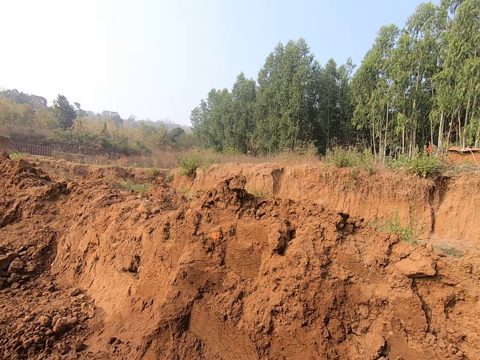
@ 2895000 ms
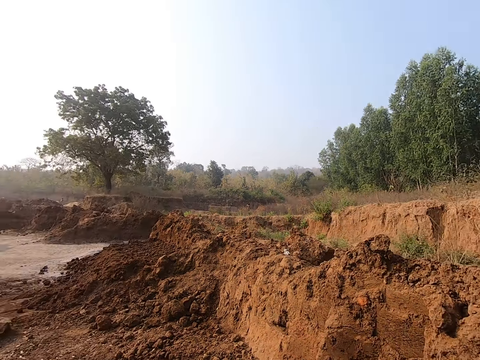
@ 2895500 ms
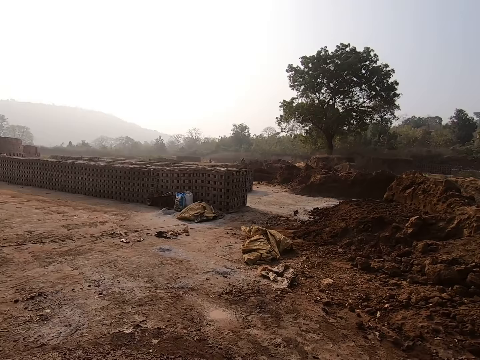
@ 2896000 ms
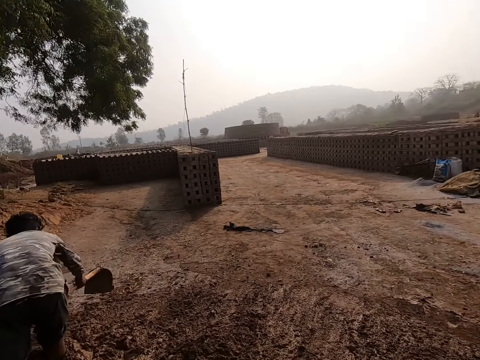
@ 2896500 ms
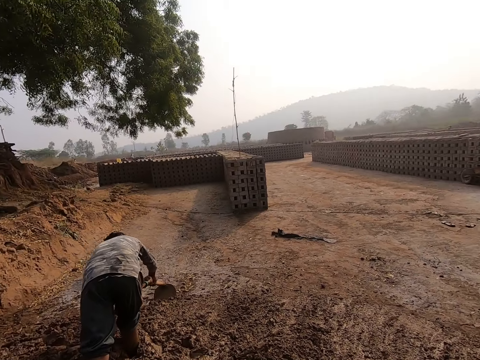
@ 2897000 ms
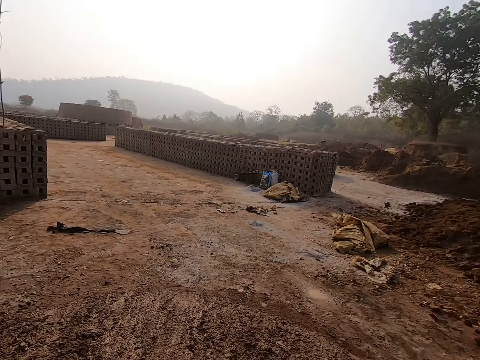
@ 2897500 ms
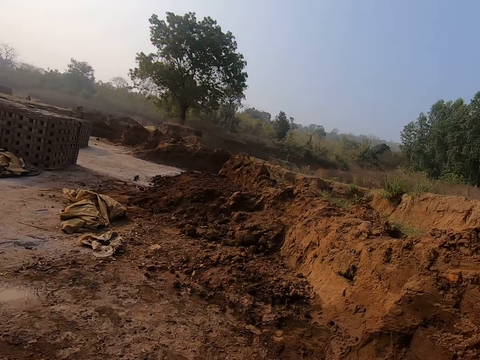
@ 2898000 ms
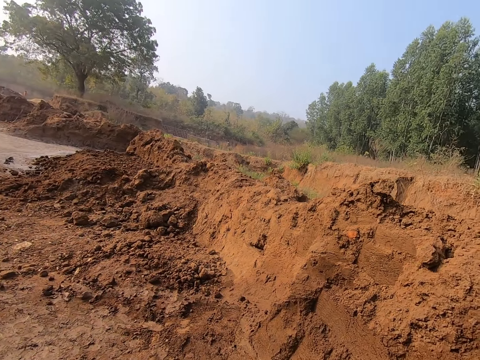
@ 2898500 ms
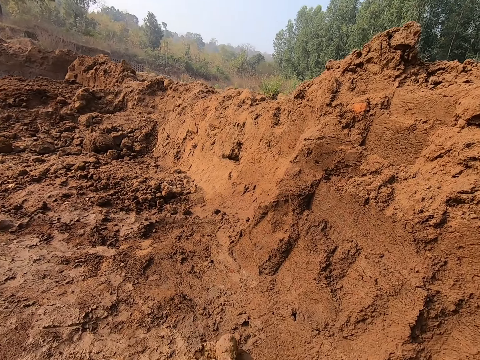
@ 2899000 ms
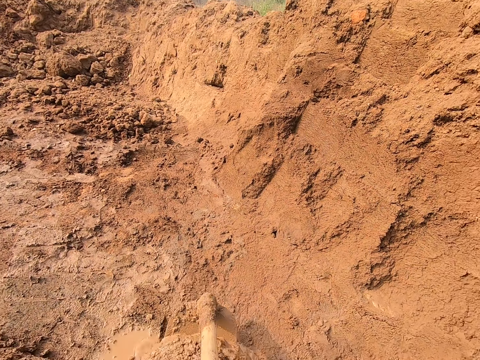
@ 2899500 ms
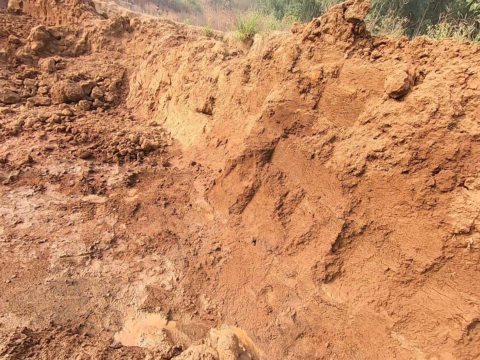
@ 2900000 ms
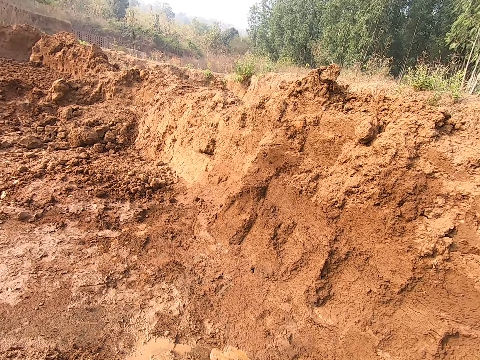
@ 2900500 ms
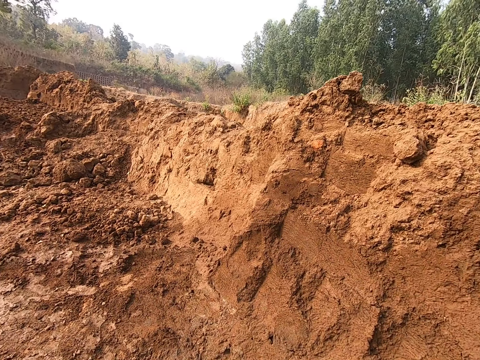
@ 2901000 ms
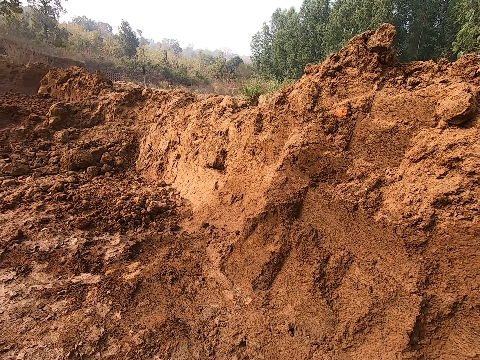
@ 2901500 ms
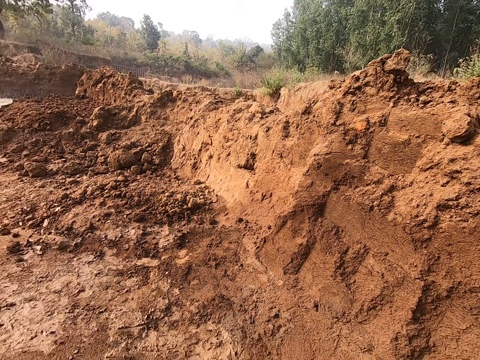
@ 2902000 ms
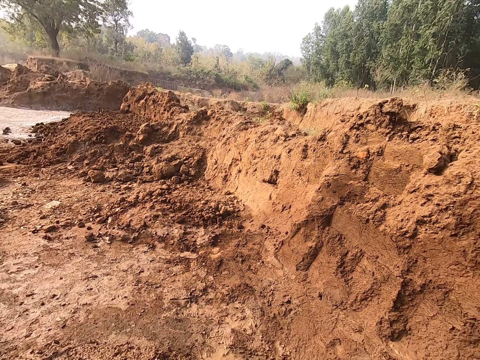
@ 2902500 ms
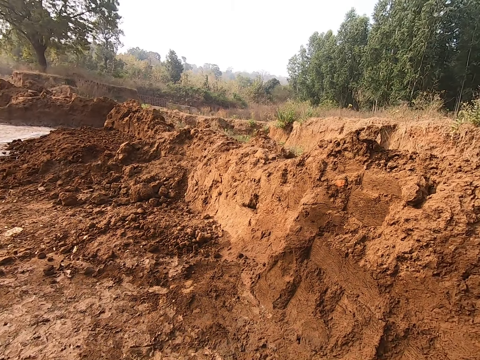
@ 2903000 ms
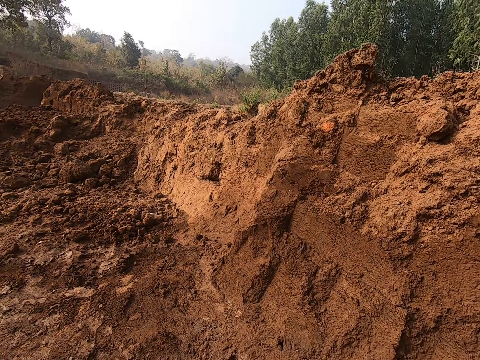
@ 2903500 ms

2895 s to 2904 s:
The camera wearer scrapes the ground with the hoe in his hands.

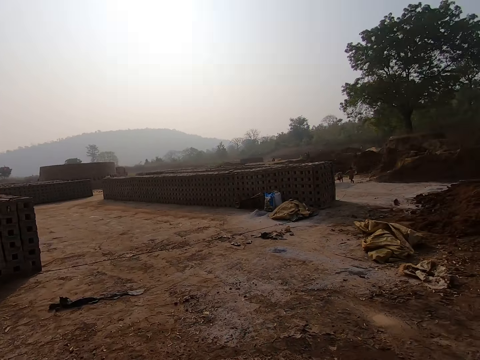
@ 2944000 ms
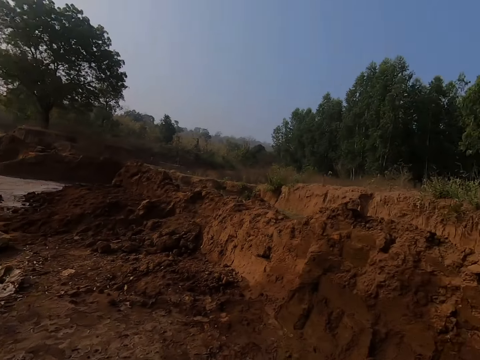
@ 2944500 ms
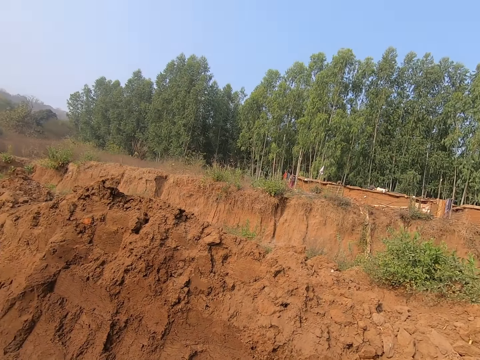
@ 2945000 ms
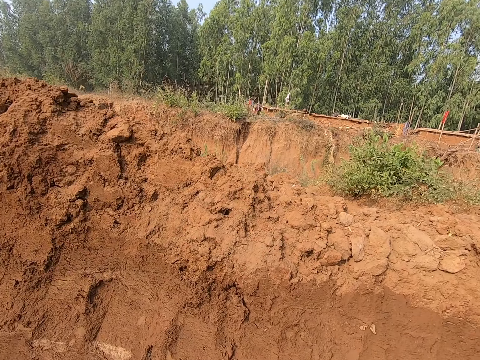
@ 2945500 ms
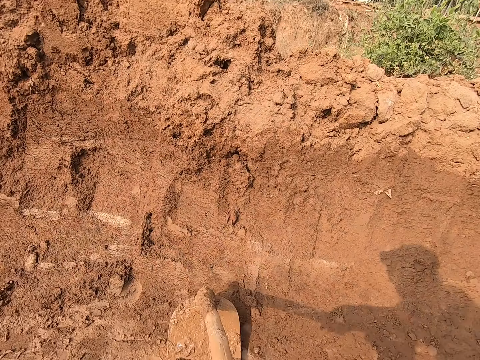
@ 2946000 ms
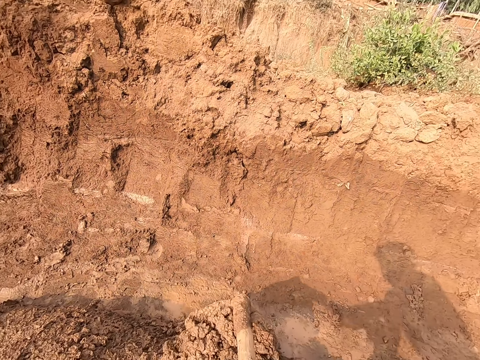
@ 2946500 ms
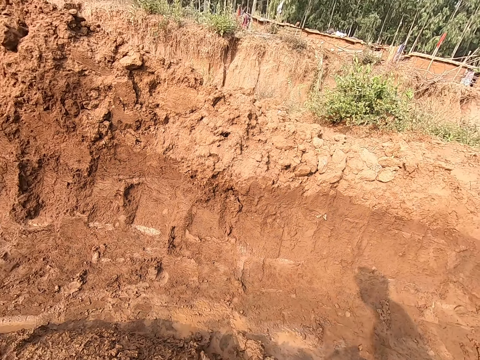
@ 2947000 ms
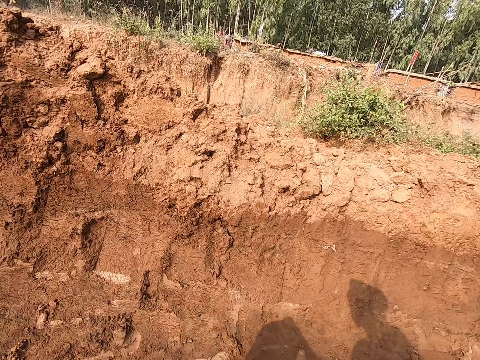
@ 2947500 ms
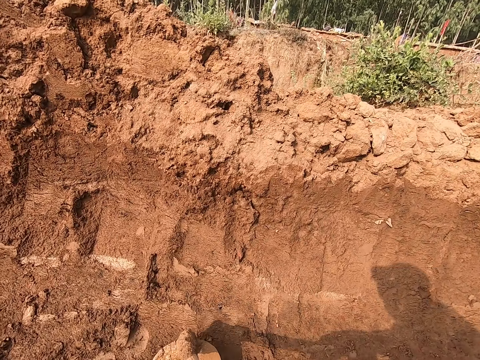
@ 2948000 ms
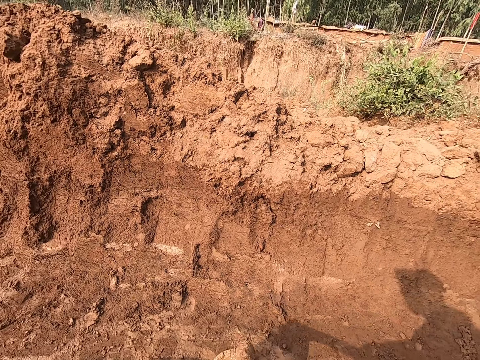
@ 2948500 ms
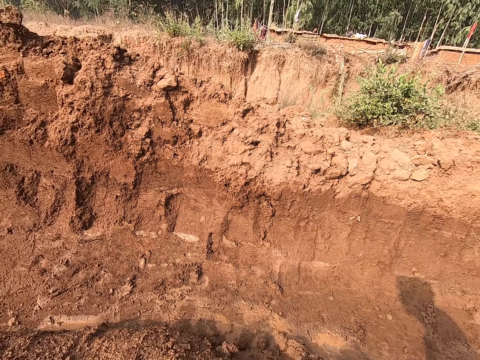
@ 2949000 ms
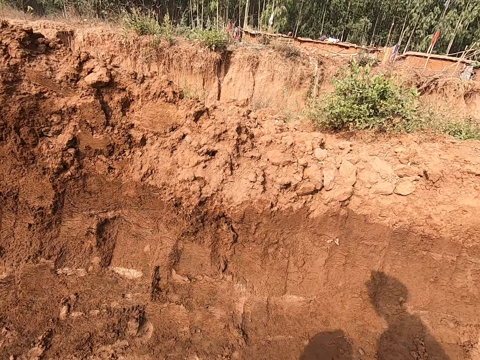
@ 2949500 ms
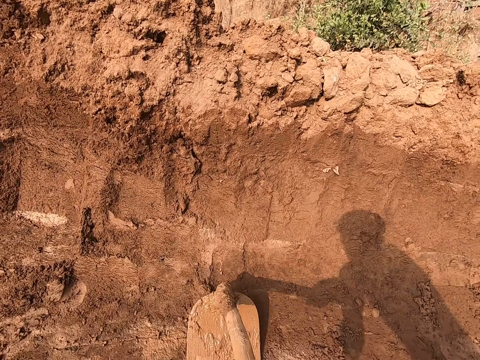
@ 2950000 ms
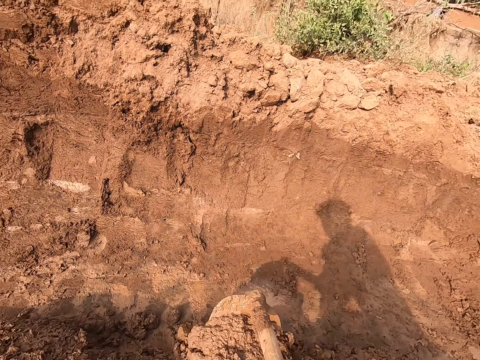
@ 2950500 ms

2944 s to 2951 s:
The camera wearer scrapes the ground with the hoe in his hands.

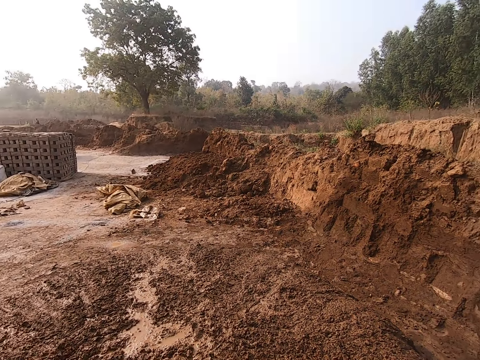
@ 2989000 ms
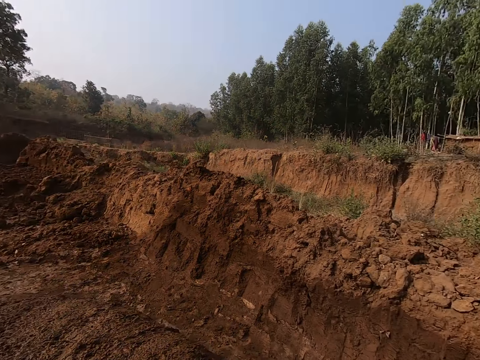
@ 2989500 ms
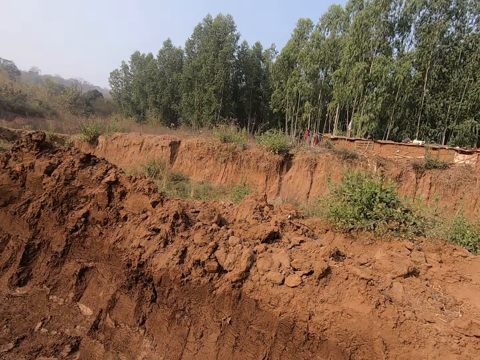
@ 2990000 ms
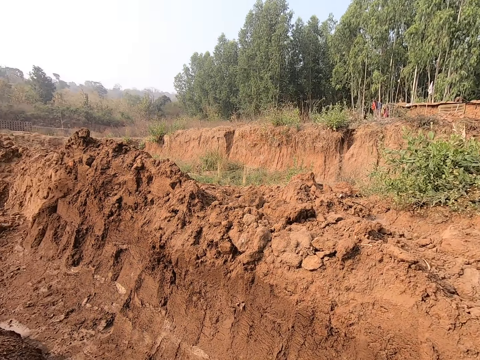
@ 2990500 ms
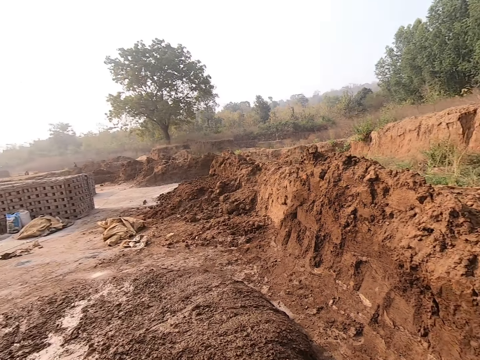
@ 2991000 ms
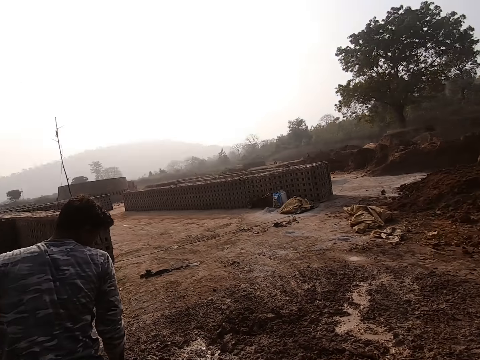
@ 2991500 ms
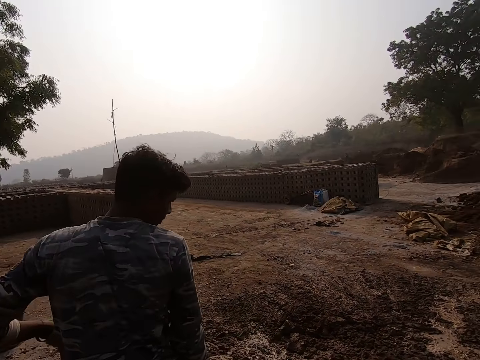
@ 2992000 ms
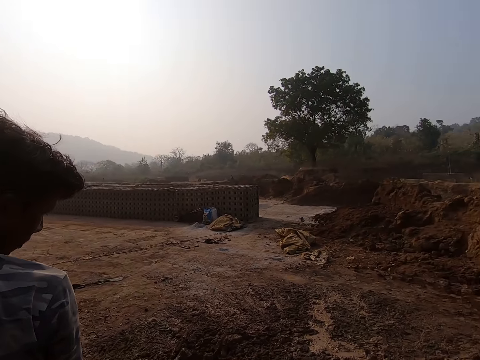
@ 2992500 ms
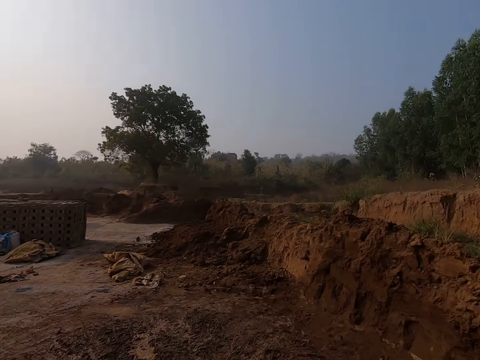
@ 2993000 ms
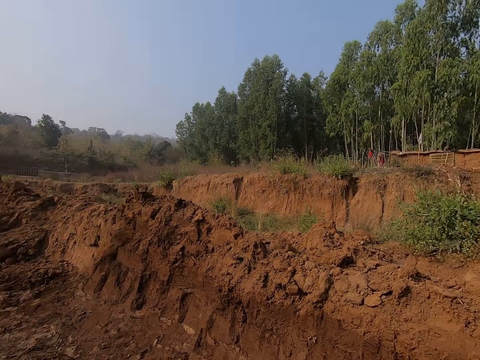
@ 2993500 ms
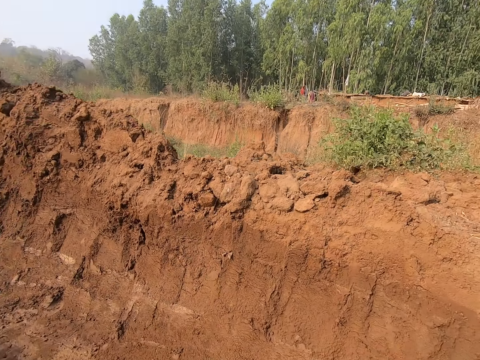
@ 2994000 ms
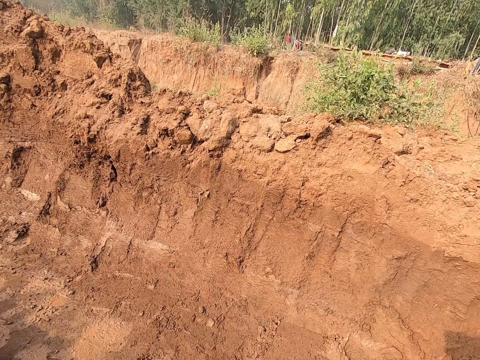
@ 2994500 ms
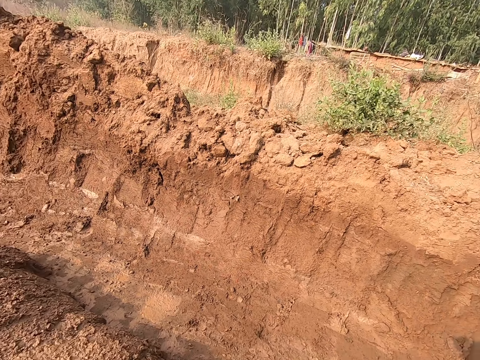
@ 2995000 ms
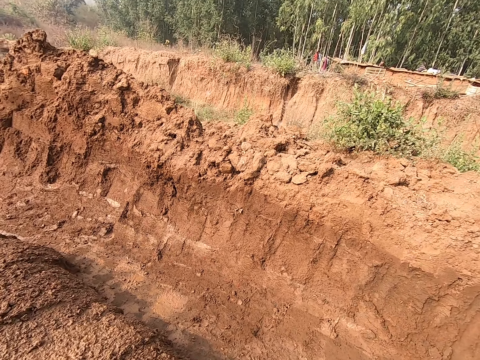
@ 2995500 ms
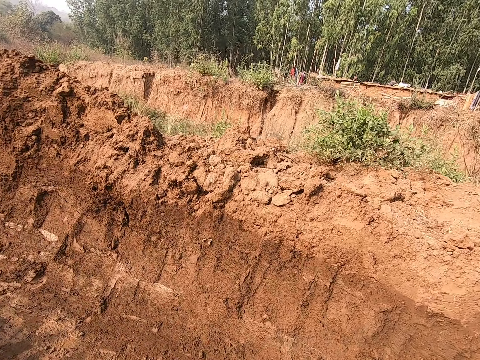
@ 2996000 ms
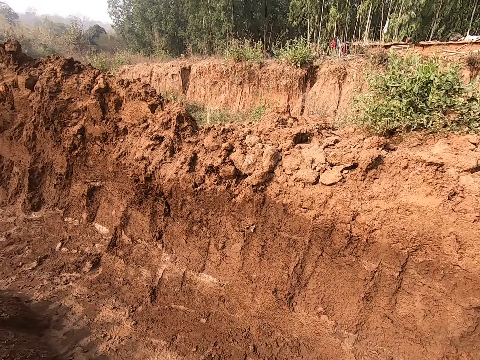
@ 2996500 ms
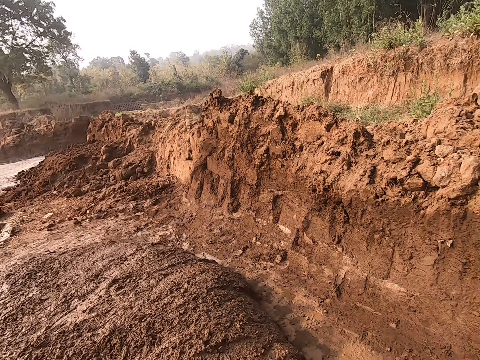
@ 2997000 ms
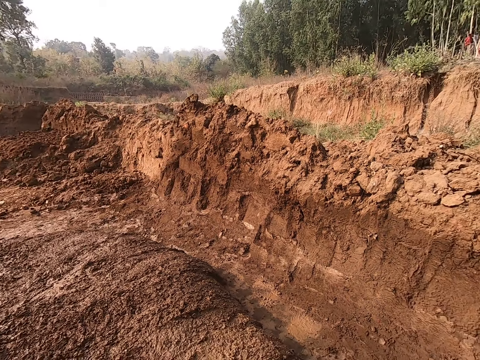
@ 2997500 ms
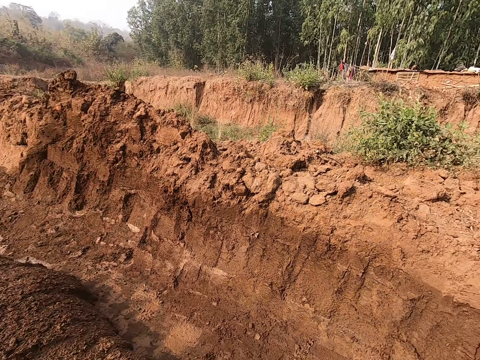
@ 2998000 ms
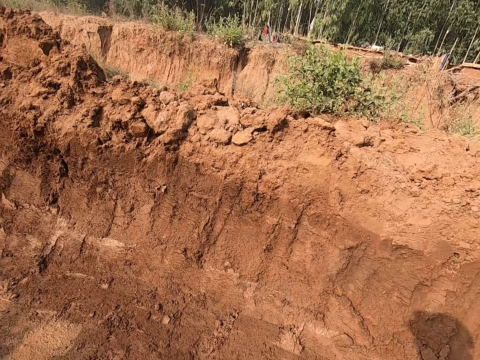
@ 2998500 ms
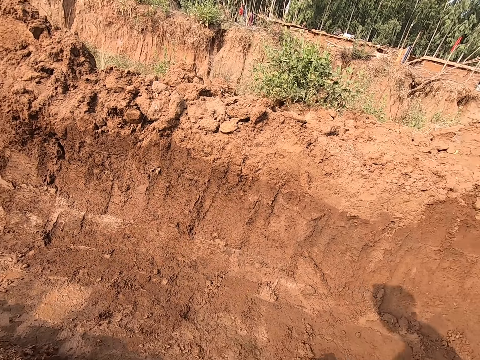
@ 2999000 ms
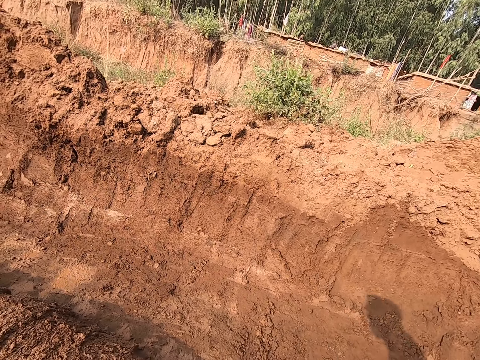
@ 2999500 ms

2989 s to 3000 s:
The camera wearer interacts with a man. They talk. They pull soil with a hoe.
